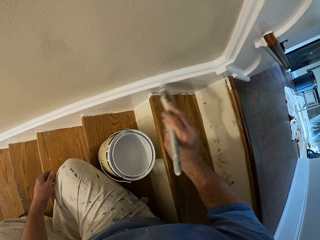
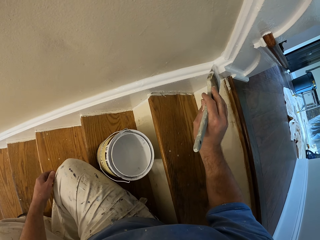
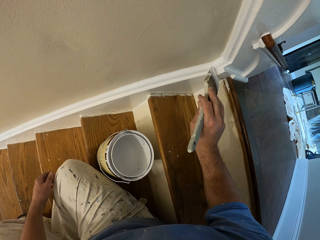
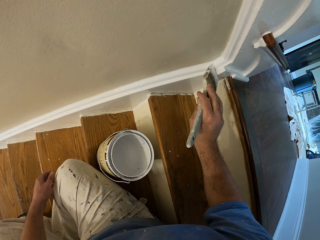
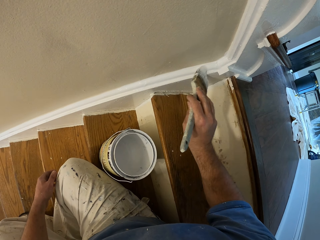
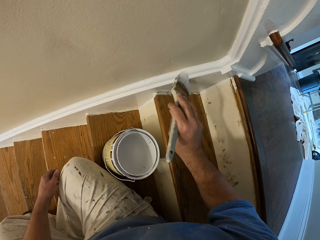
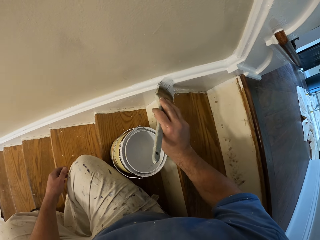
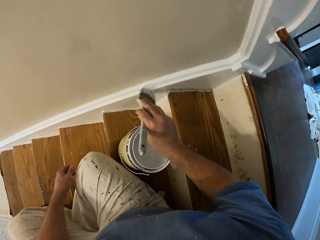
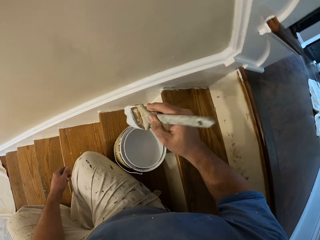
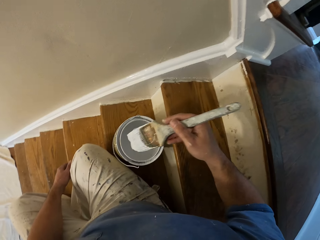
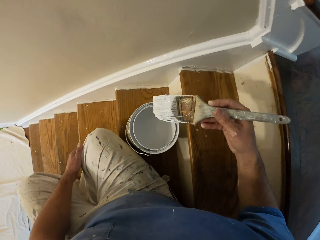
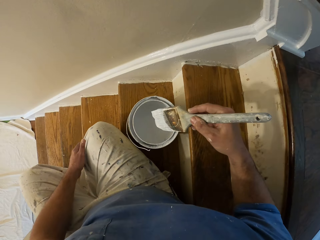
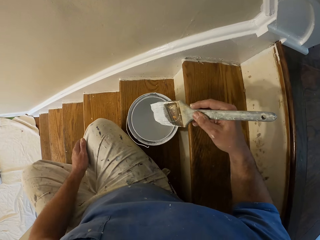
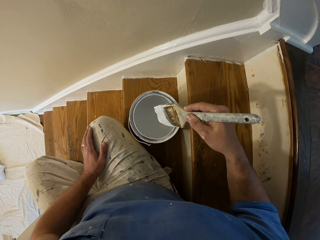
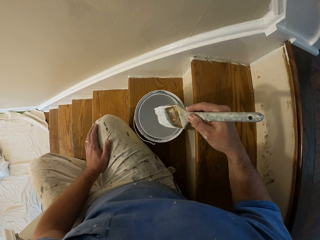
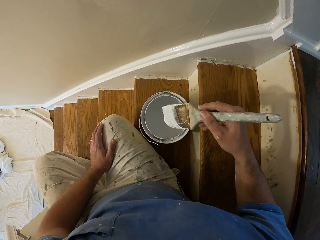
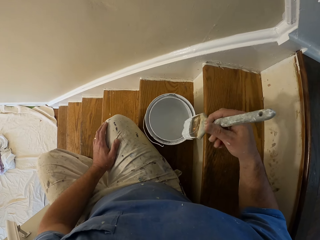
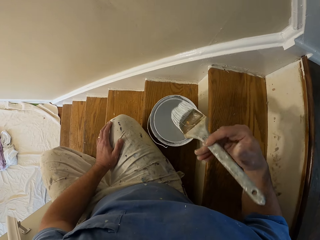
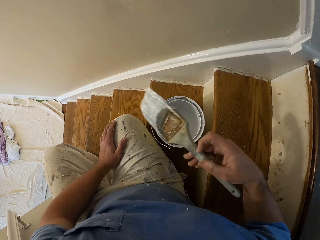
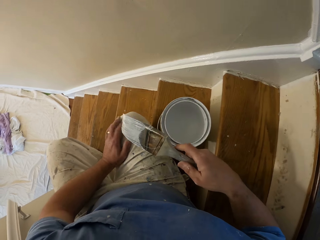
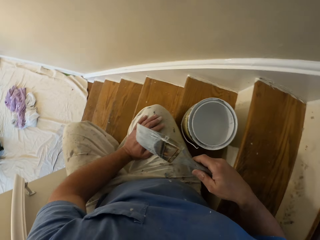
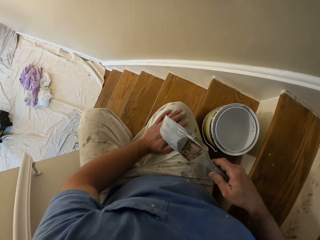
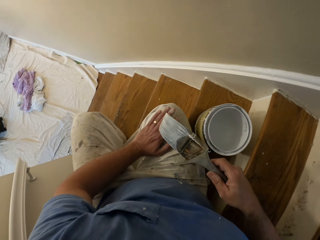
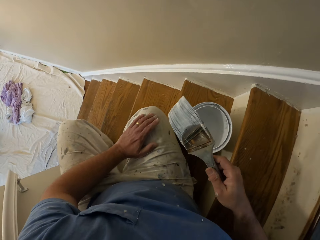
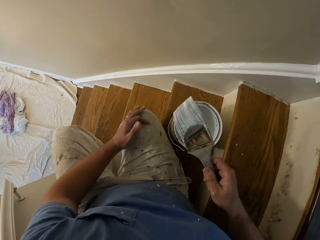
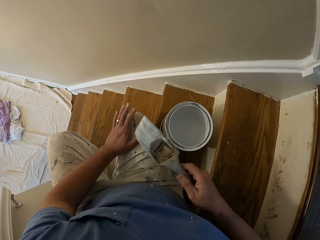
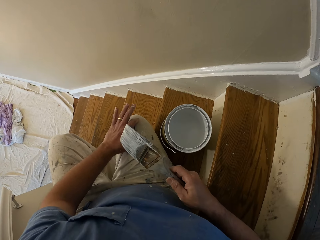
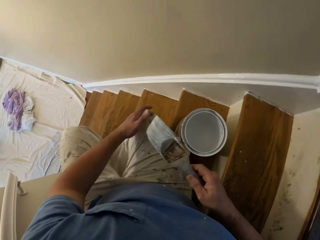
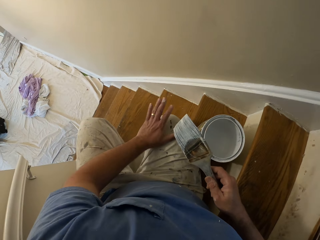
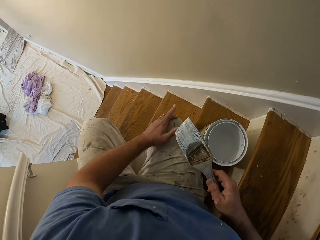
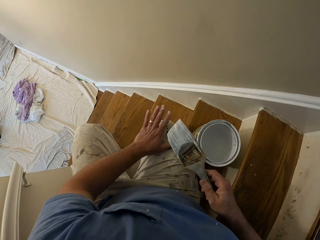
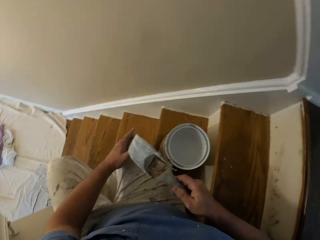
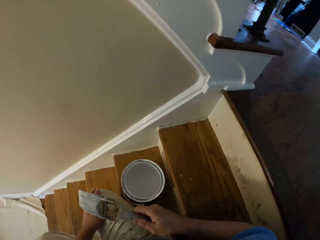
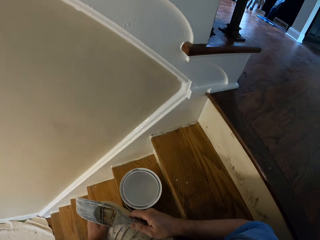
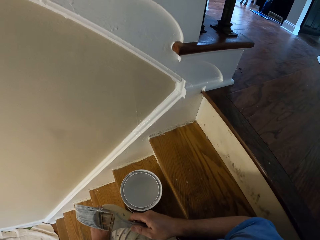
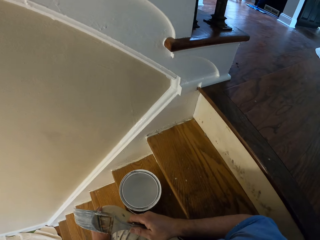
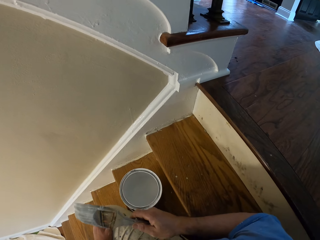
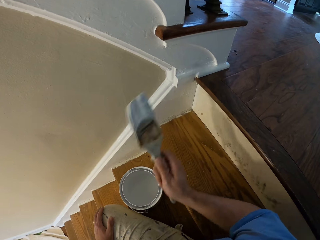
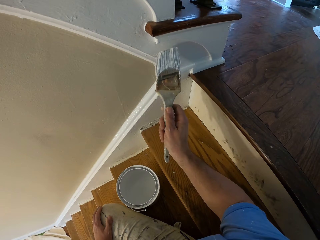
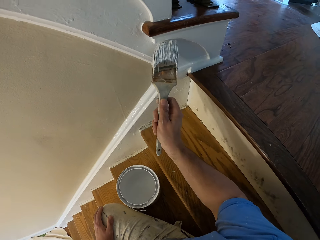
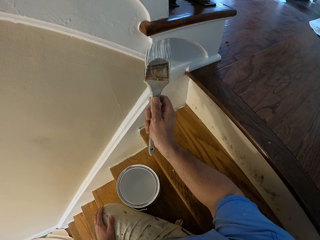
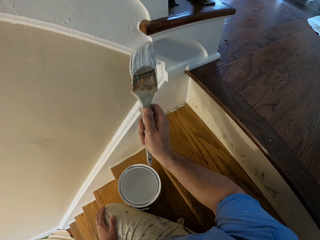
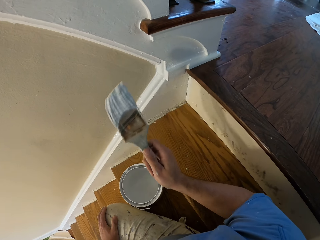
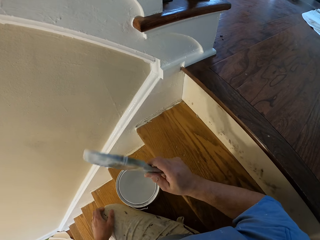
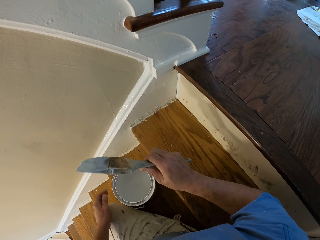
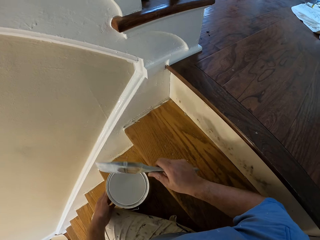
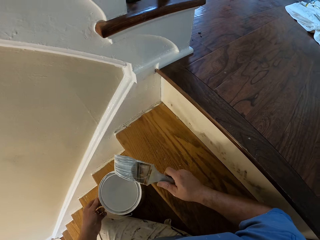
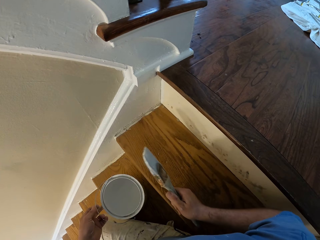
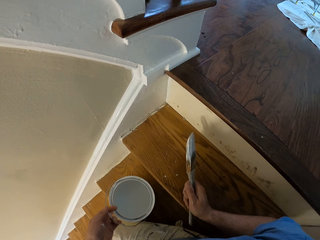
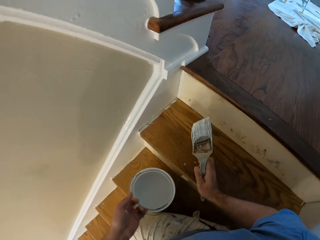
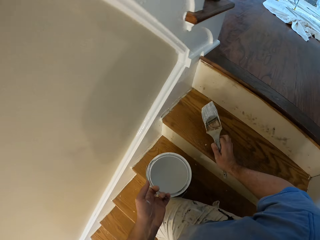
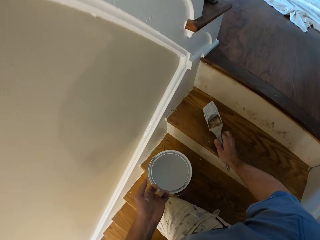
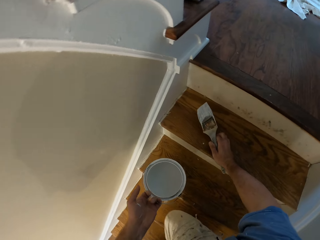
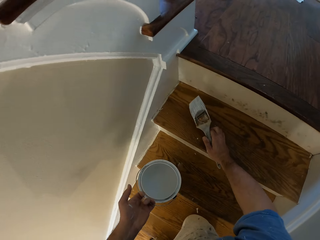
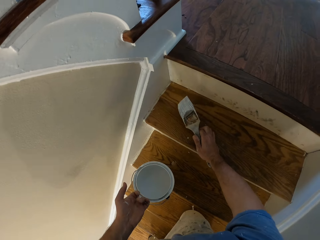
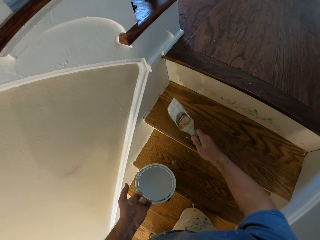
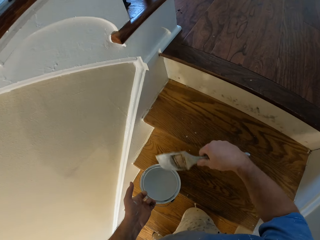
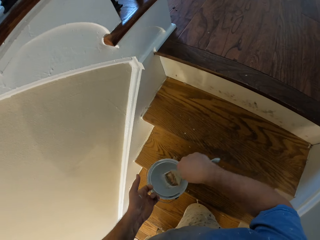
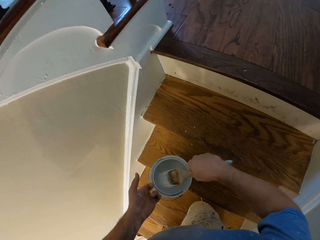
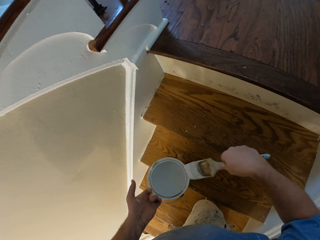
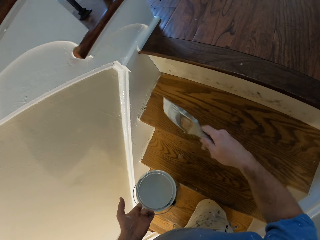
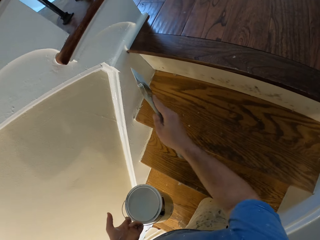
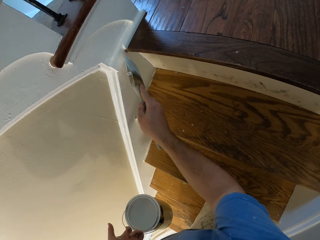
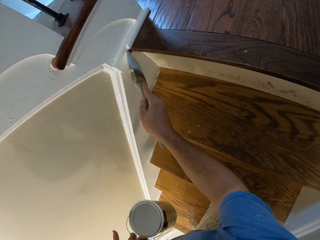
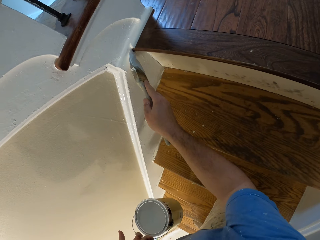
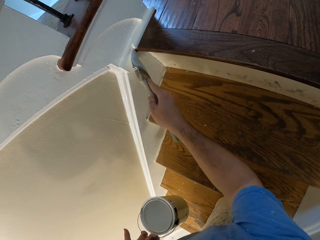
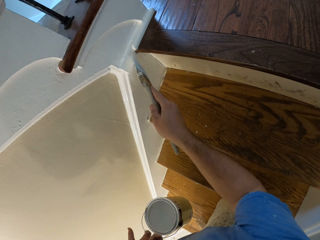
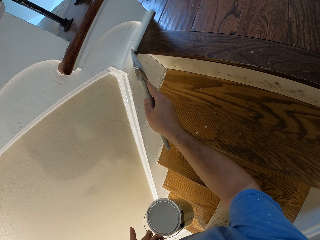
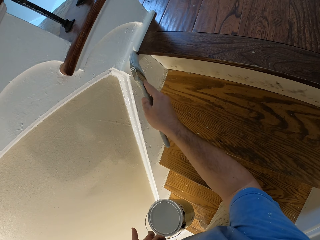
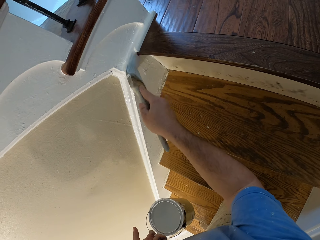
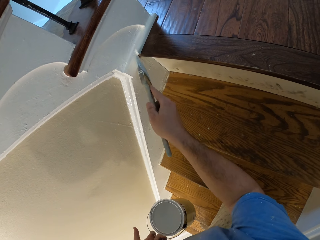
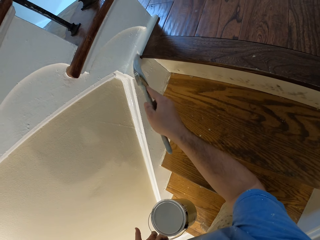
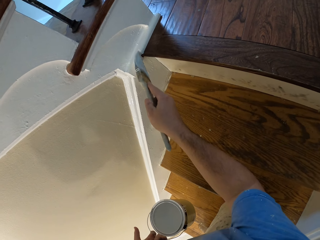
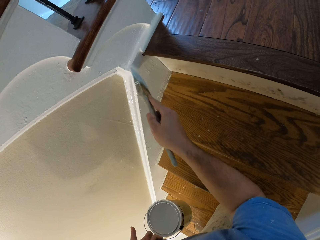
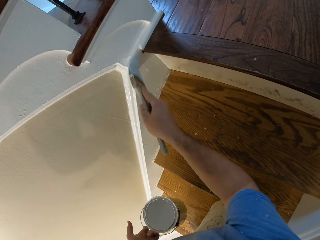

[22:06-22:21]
The camera wearer stares around the staircase. He drums on his thigh with his fingers. He paints the stair stringer in the house. He holds the paint bucket on the stair. He touches the stairs. He gets up from the stair. He lifts up the paint bucket off the stairs. He dips the paint brush into the paint bucket. He paints the stair stringer in the house.

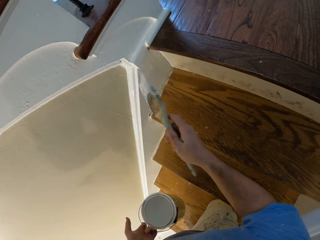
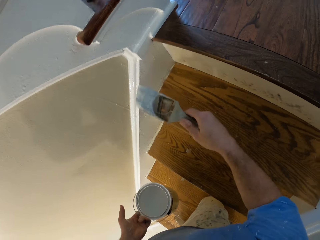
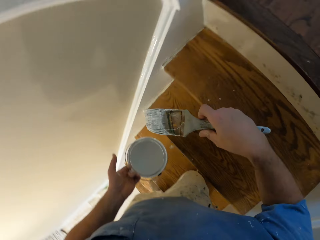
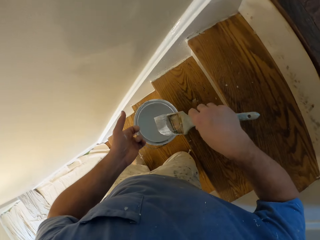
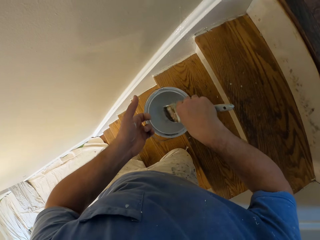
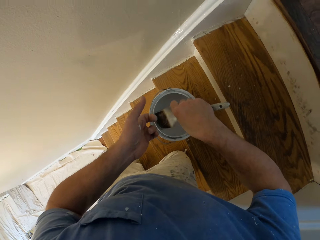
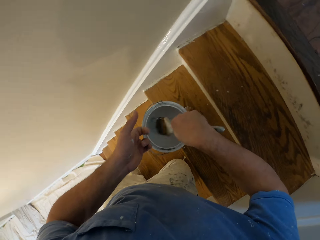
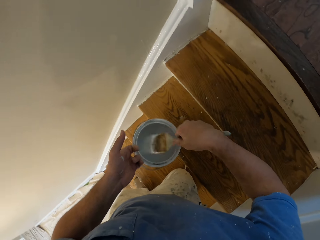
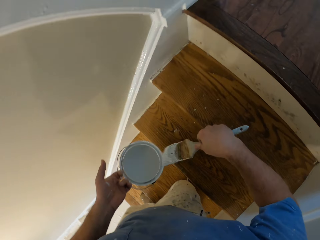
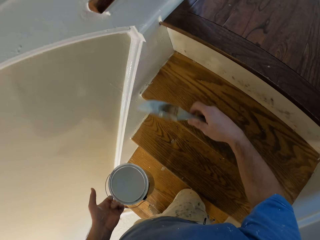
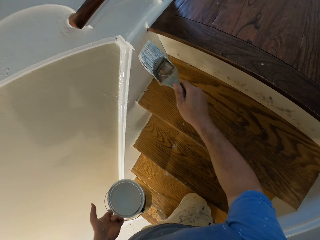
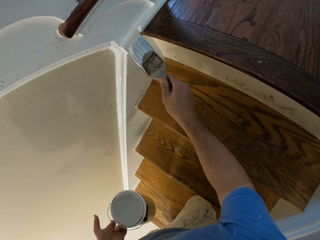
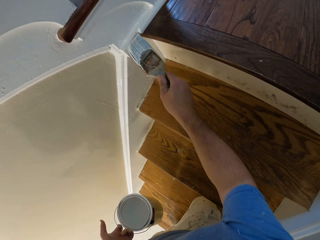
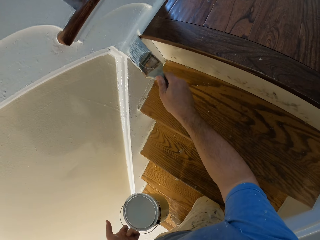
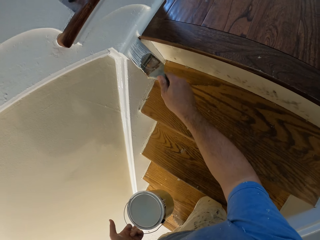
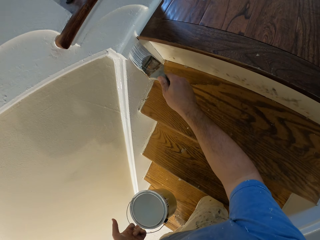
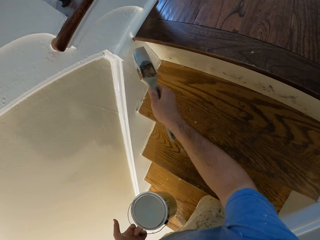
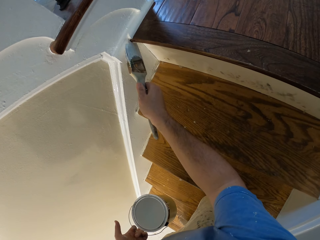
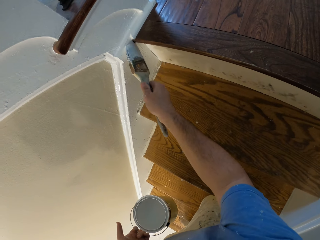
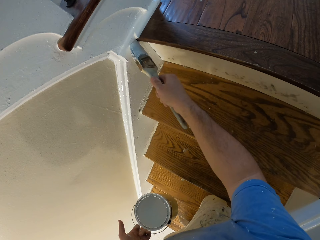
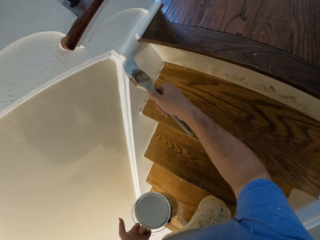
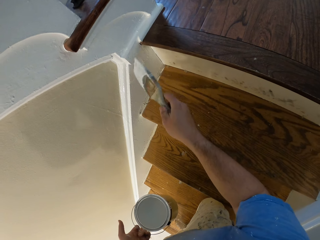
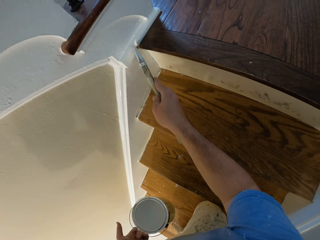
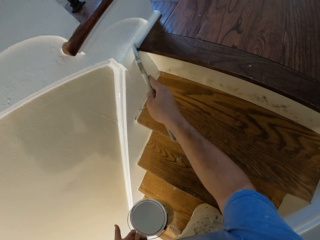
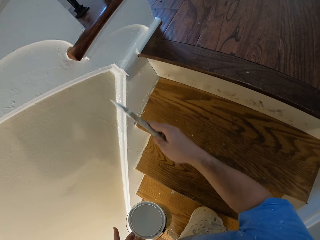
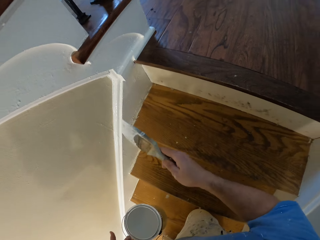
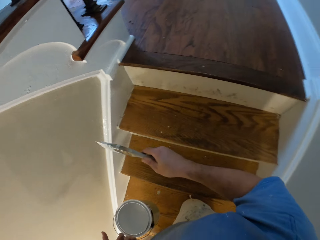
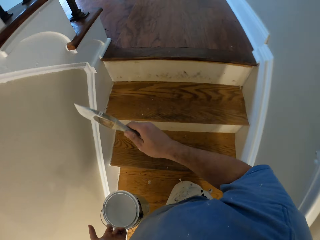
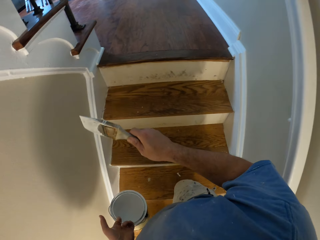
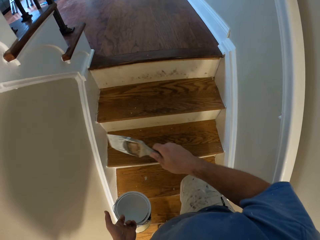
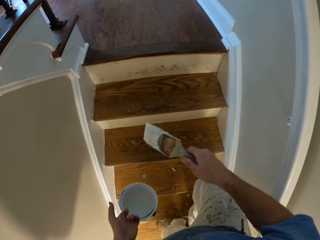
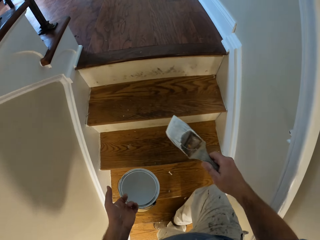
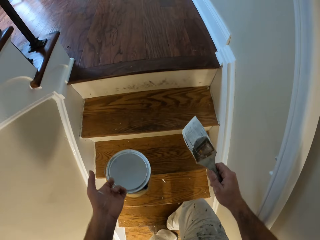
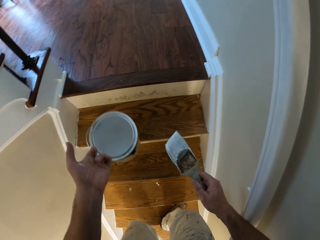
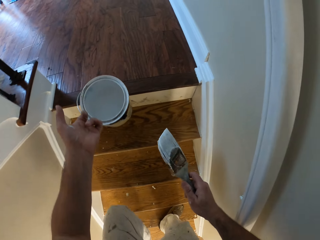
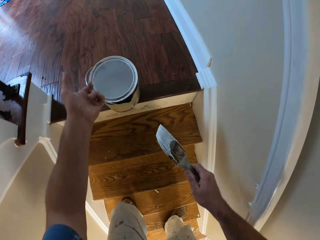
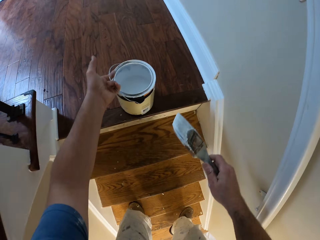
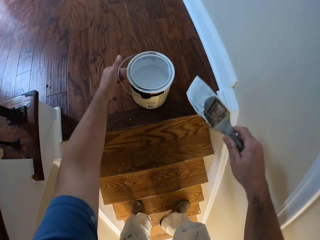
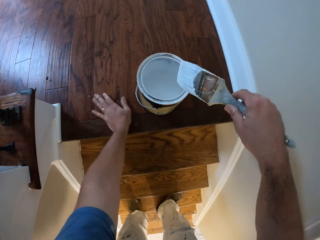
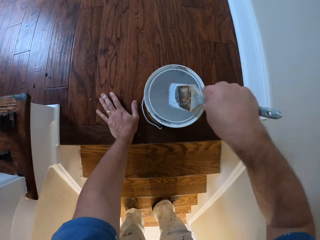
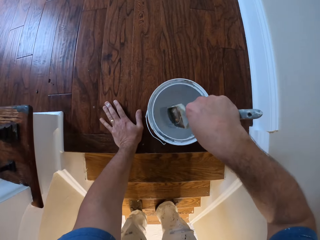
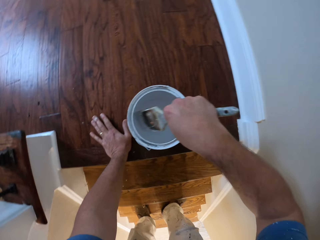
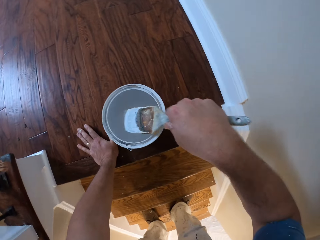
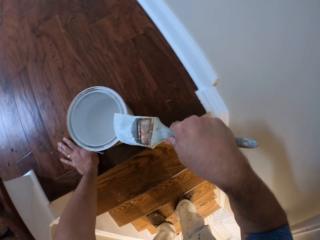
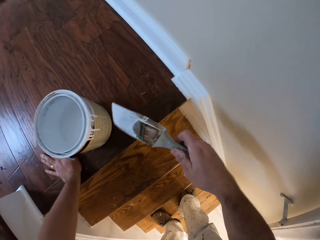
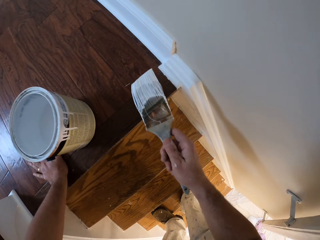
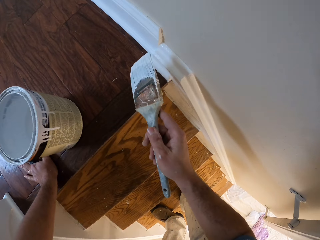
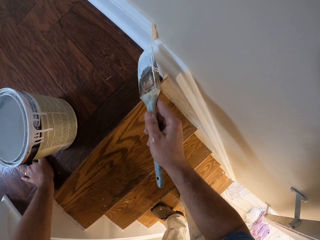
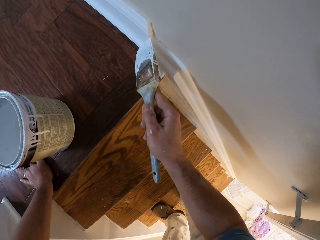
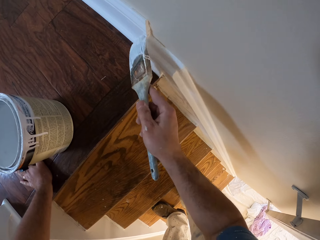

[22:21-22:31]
The camera wearer dips the paint brush into the paint bucket. They paint the stair stringer in the house. They walk up the stairs. They drop the paint bucket on the stairs. They touch the top of the stairs. They dip the paint brush into the paint bucket. They paint the stair stringer or baseboard in the house.
